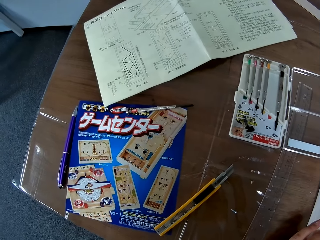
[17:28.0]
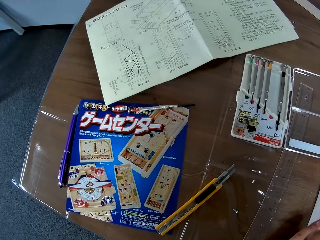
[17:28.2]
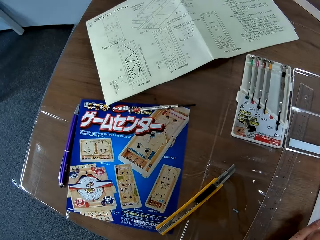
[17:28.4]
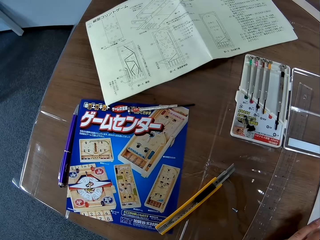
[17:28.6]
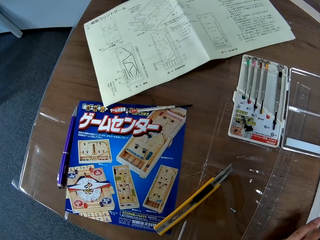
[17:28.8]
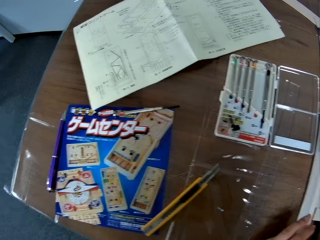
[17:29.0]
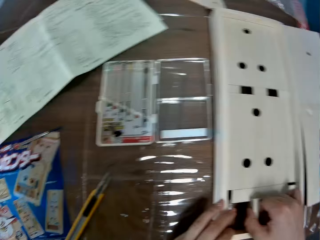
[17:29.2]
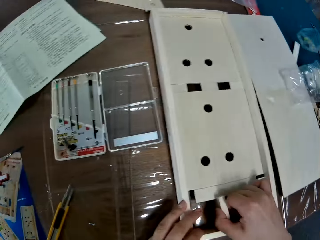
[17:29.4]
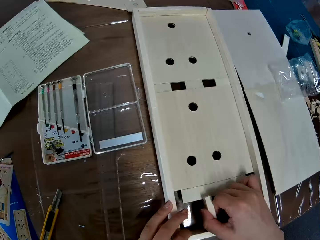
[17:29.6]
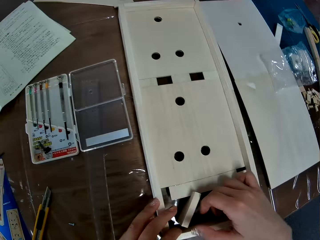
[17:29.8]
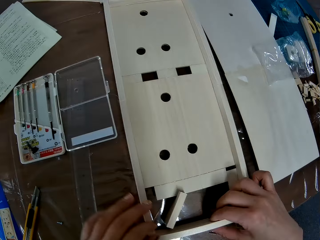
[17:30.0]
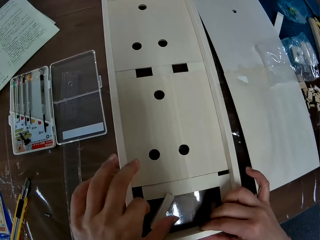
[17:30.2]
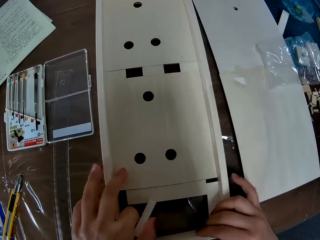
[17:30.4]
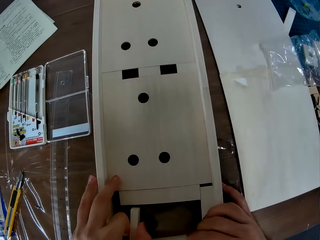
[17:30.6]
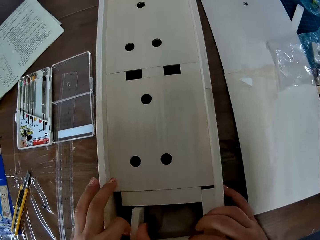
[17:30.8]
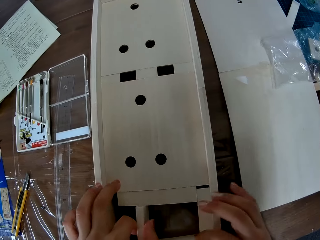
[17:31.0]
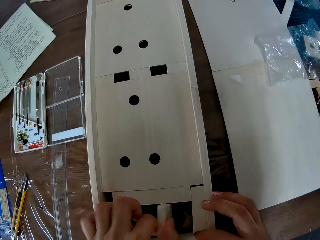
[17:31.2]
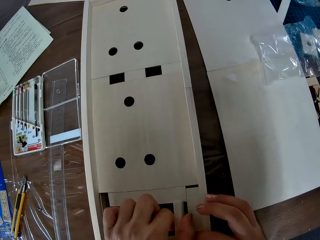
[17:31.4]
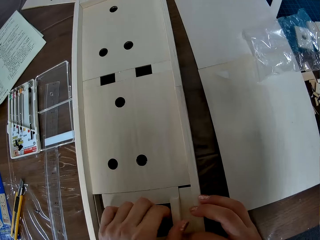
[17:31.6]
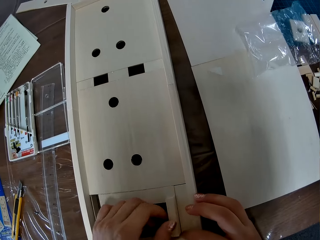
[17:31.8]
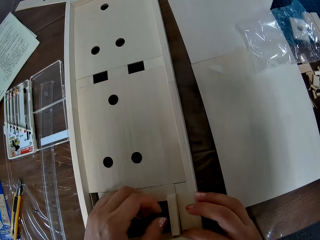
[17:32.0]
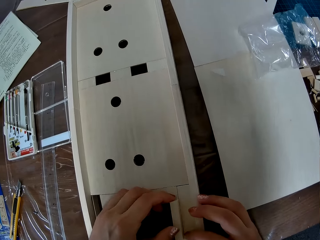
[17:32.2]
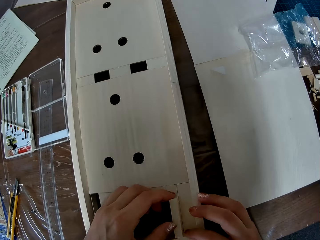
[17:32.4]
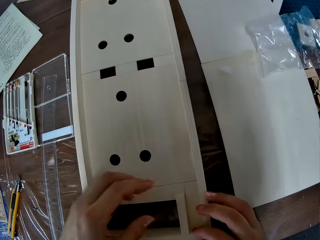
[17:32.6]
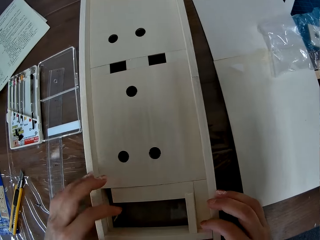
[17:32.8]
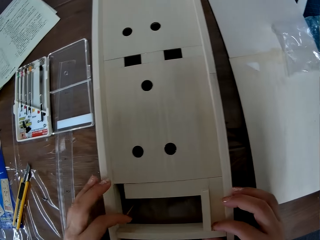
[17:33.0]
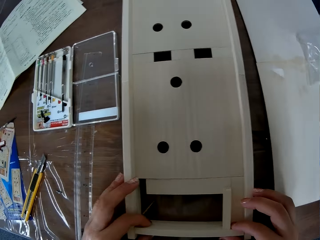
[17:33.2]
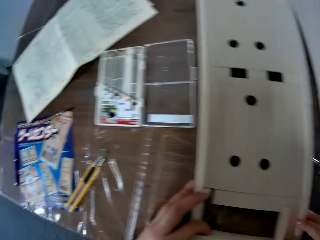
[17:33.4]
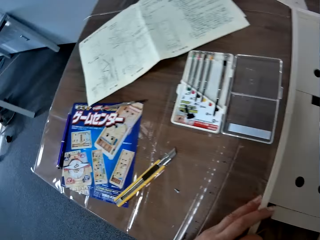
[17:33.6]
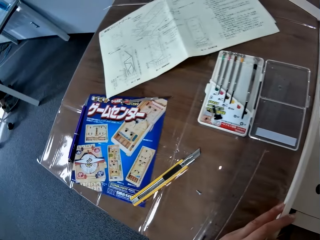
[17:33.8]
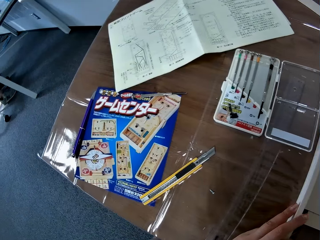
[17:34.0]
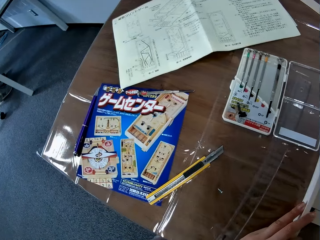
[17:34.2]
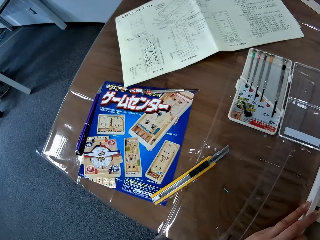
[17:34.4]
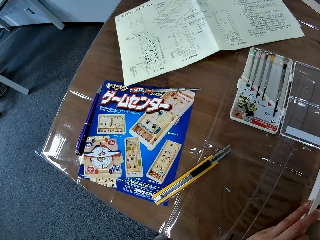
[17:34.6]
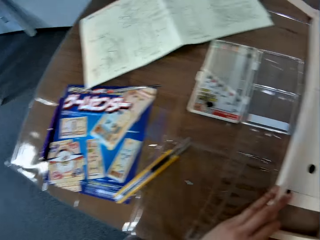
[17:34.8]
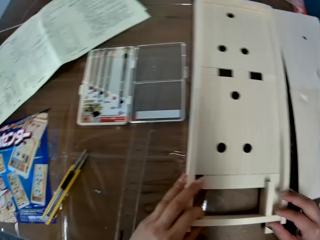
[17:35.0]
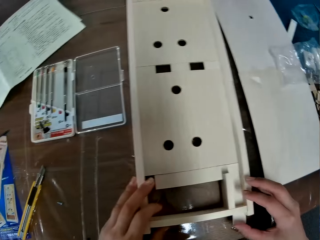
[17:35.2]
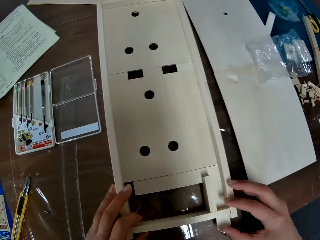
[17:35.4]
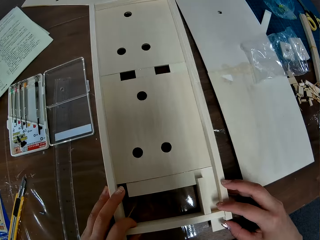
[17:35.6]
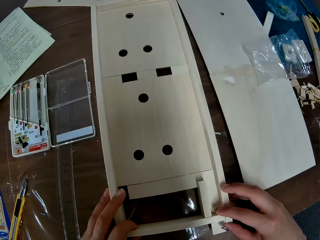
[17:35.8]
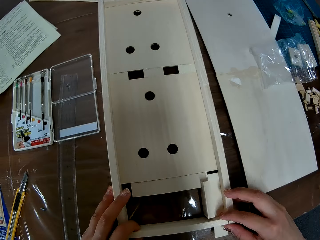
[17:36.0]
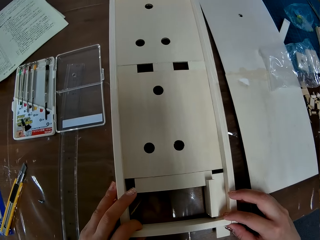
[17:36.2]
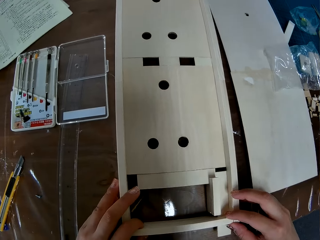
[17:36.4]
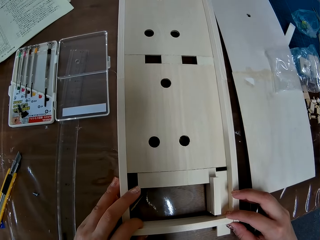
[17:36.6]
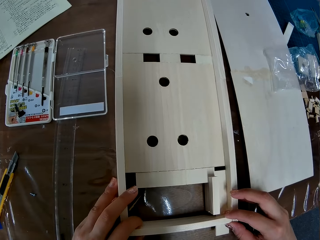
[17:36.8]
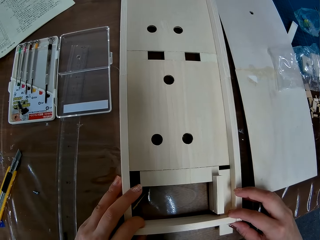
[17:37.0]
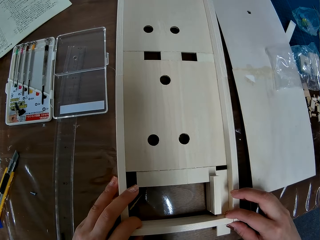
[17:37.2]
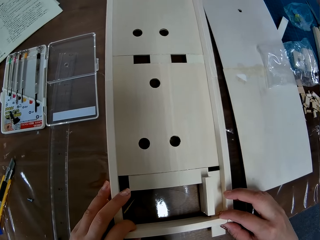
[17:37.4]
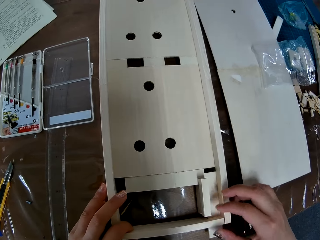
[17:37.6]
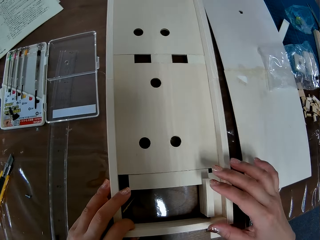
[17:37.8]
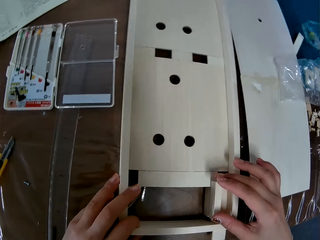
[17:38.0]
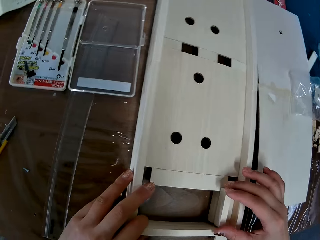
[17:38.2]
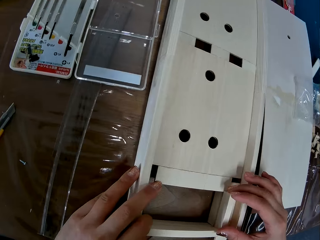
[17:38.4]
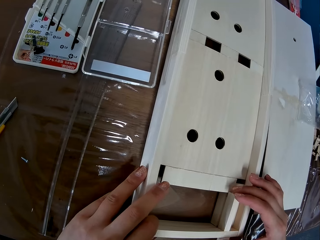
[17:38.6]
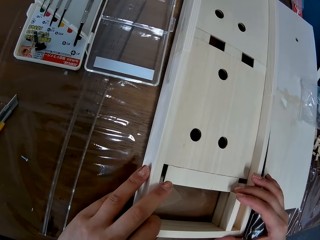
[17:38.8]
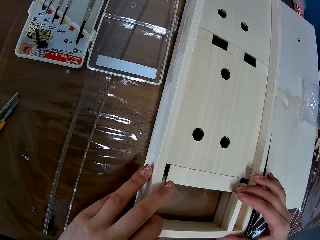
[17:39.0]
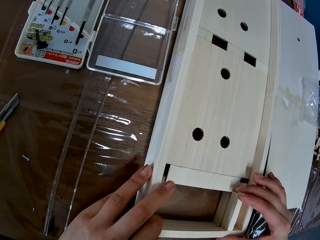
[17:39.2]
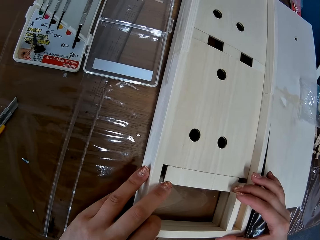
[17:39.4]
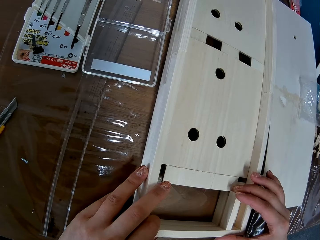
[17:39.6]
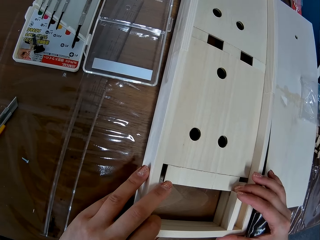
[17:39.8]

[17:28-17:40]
The camera wearer aligns the pieces of wood on the table.

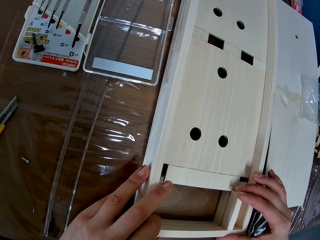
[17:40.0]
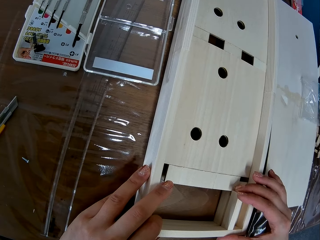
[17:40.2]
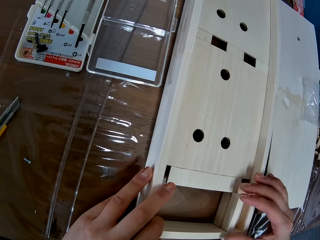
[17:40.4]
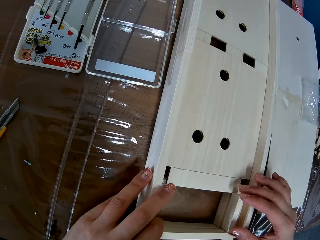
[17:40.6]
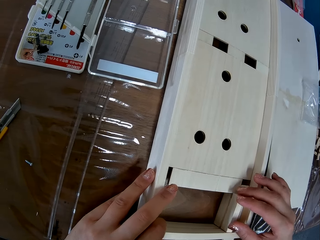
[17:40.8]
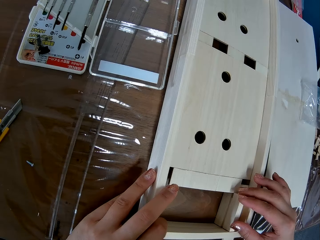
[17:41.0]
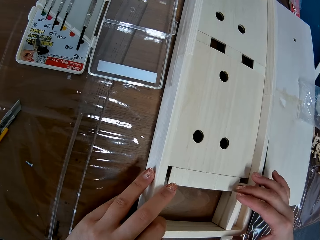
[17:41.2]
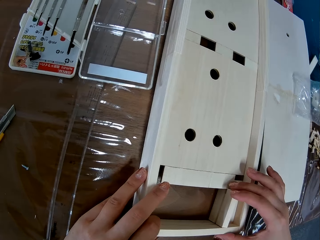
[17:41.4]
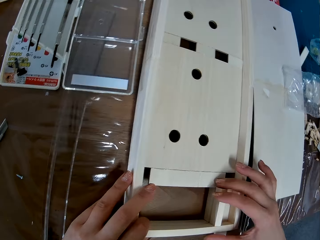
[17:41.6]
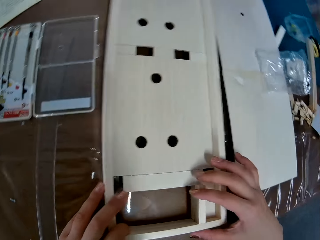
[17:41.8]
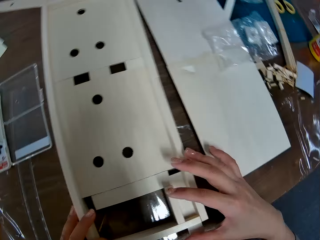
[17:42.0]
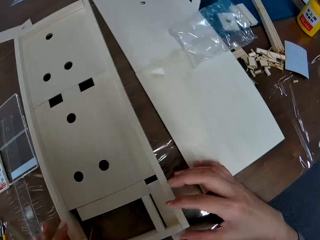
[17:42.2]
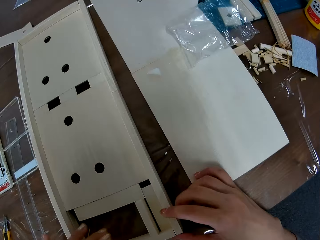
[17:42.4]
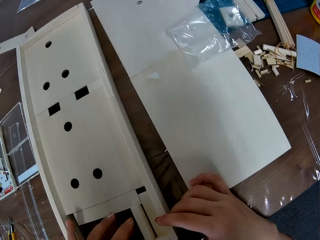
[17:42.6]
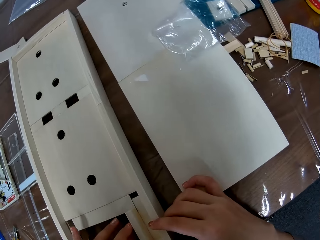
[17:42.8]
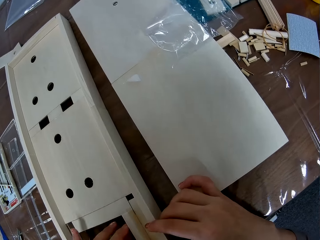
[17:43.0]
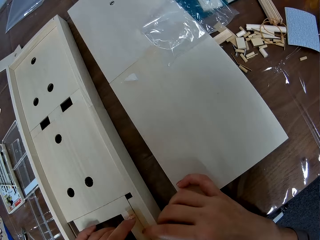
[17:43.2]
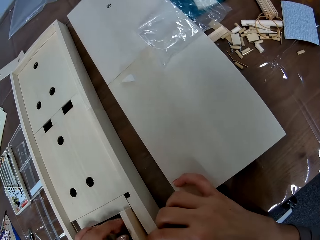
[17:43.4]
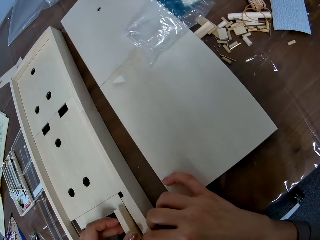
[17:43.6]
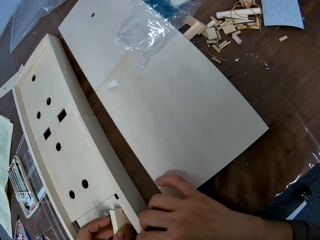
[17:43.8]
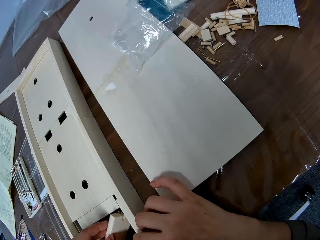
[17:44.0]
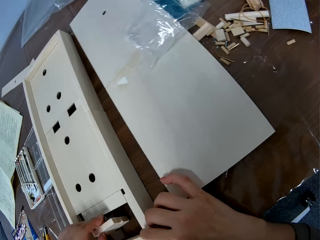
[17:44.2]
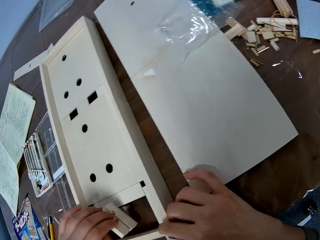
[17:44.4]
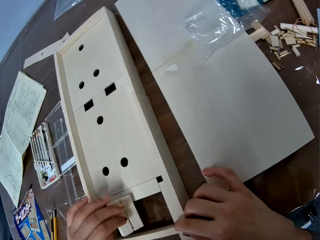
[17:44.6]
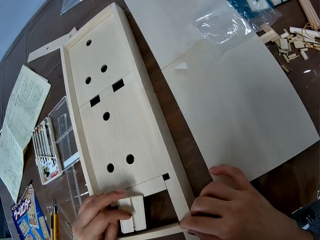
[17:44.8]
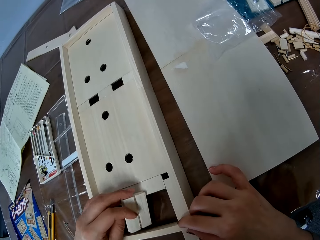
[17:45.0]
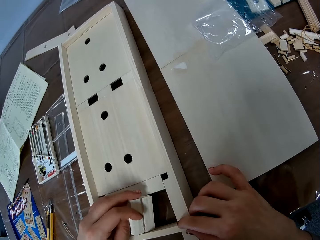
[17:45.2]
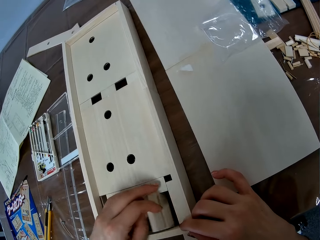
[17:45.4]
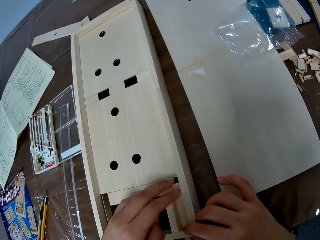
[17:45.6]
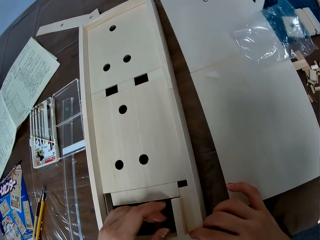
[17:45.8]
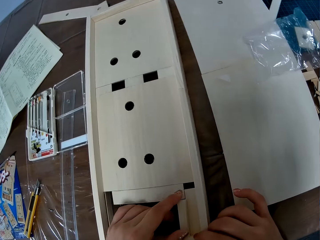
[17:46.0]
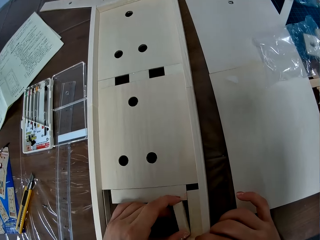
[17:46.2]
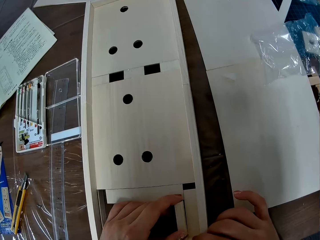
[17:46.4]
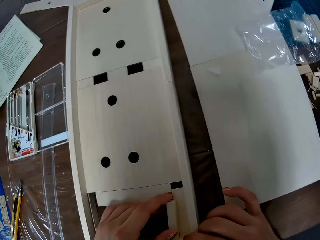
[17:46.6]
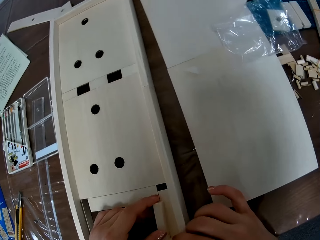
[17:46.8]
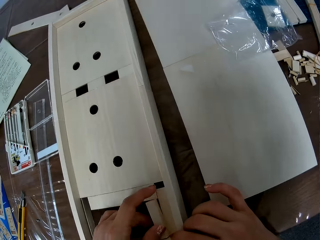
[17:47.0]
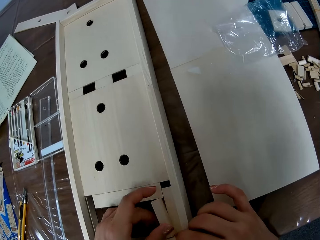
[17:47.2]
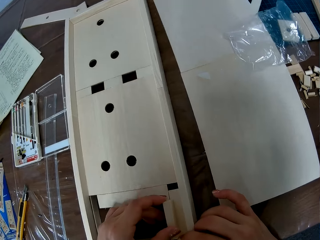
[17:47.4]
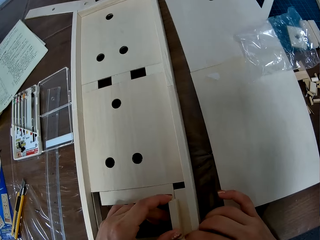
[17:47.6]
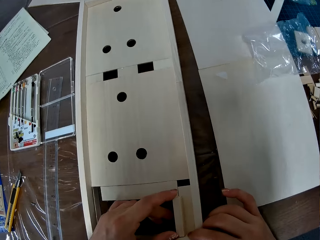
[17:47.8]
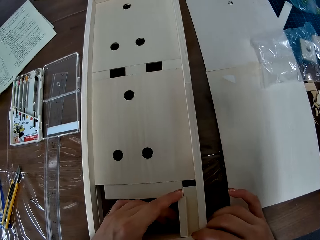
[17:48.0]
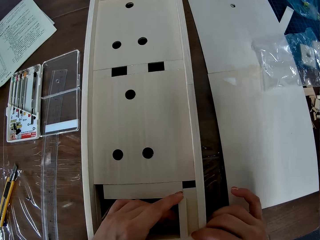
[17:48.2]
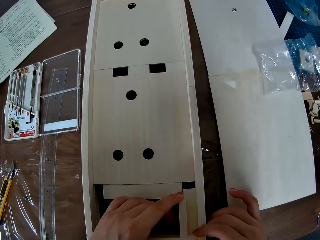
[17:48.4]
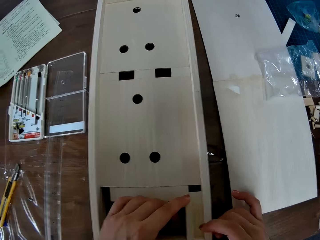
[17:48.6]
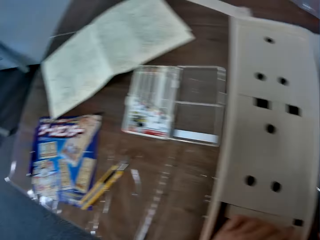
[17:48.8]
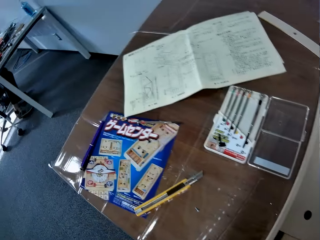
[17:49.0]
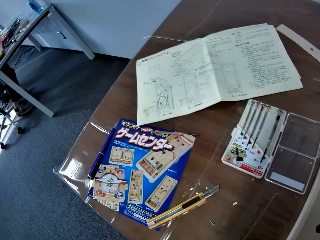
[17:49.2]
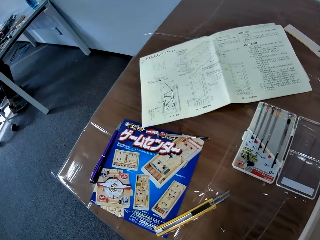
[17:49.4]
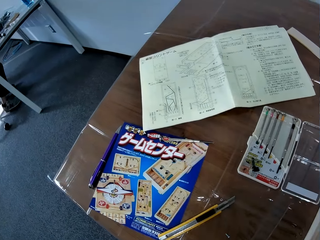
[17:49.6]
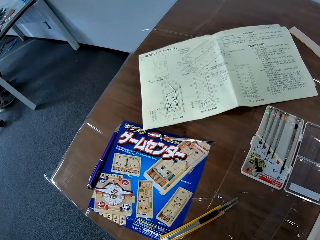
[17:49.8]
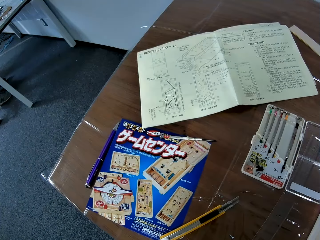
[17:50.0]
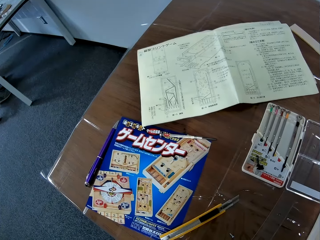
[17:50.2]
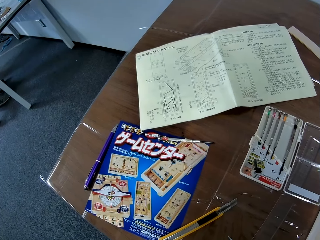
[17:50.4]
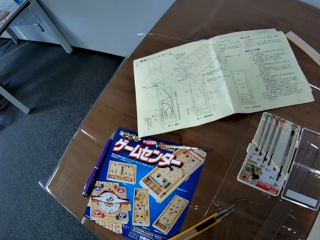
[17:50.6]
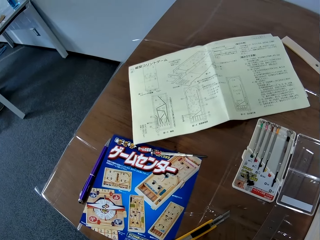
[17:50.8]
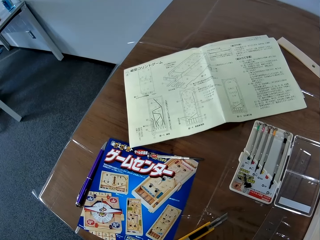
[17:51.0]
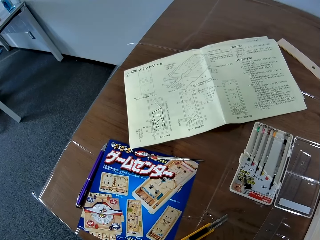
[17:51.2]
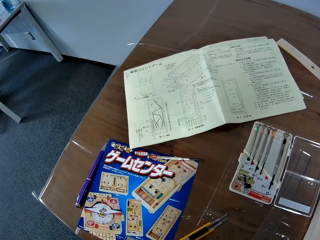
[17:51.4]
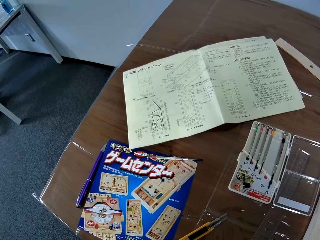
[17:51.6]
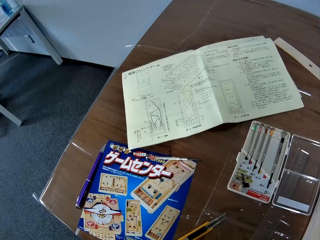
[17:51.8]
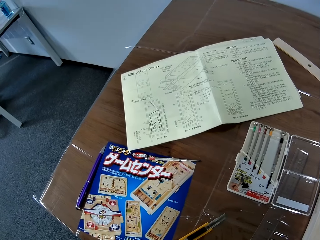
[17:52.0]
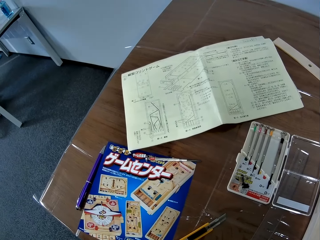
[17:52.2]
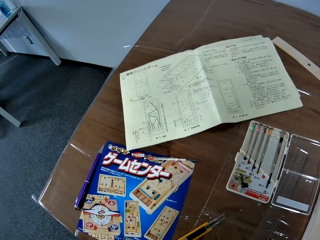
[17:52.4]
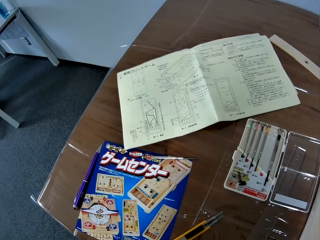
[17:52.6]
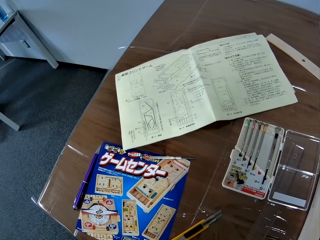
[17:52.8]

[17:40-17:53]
The camera wearer changes the side of the wood. They stare at the piece of paper.
